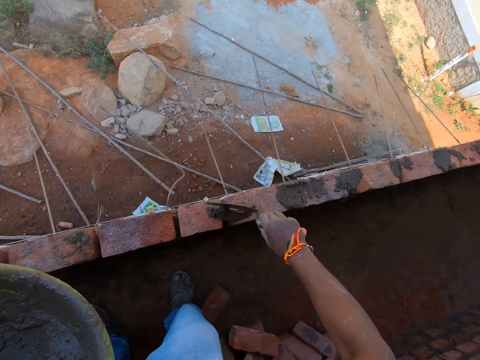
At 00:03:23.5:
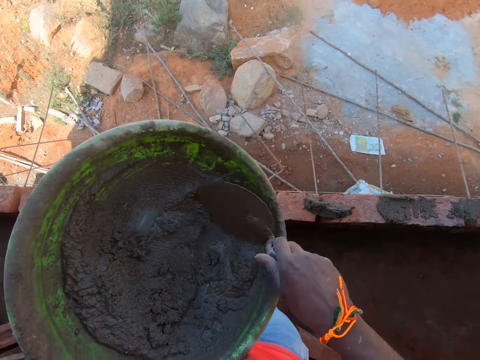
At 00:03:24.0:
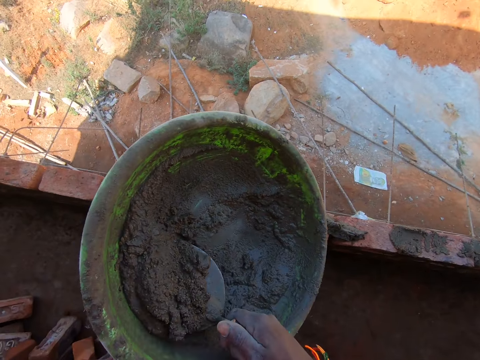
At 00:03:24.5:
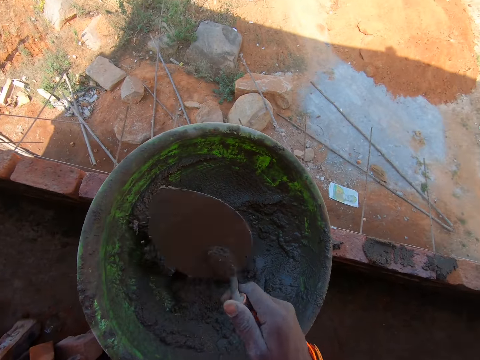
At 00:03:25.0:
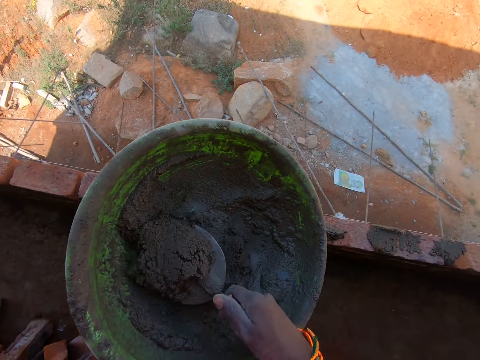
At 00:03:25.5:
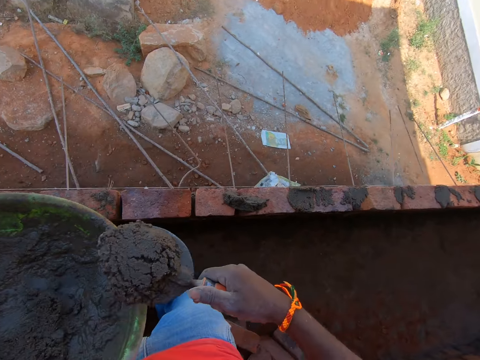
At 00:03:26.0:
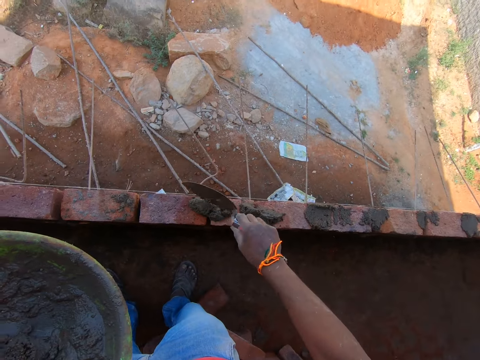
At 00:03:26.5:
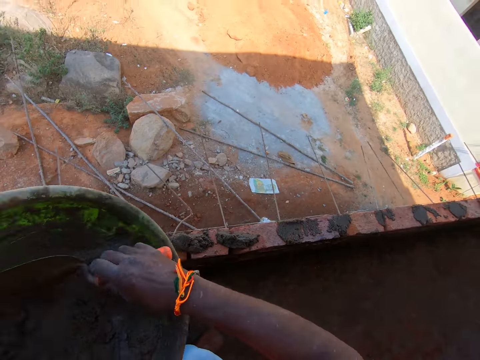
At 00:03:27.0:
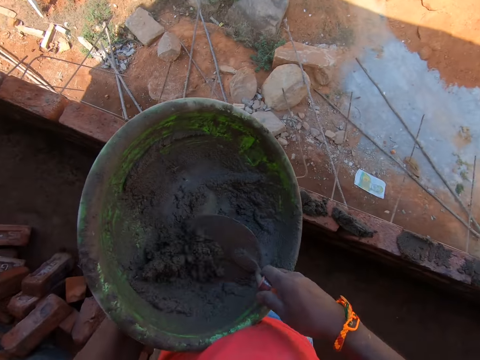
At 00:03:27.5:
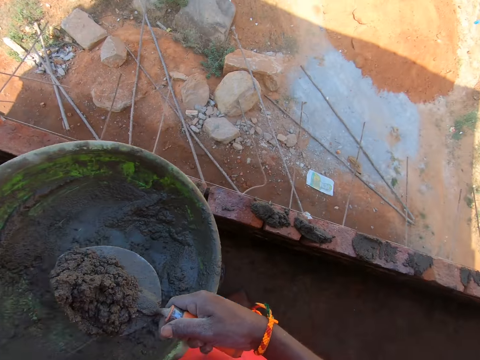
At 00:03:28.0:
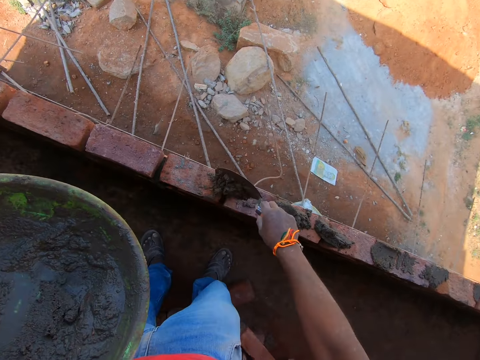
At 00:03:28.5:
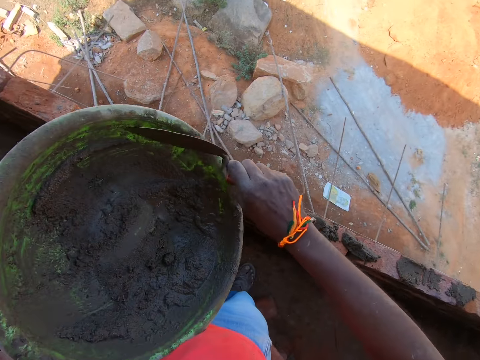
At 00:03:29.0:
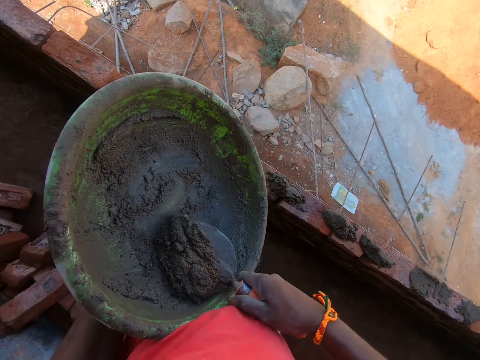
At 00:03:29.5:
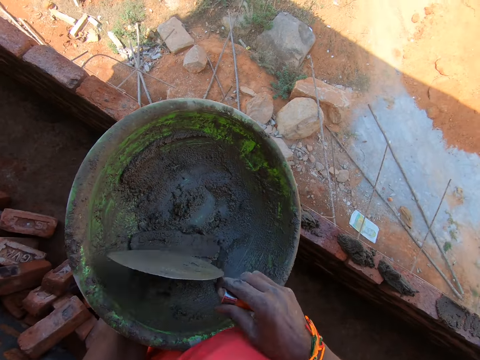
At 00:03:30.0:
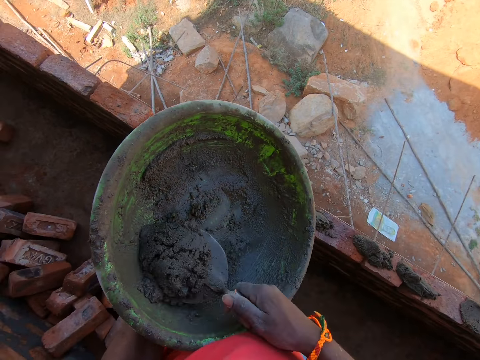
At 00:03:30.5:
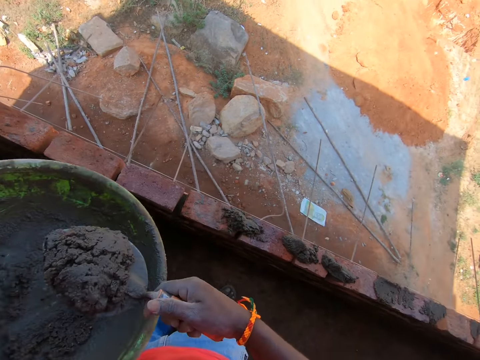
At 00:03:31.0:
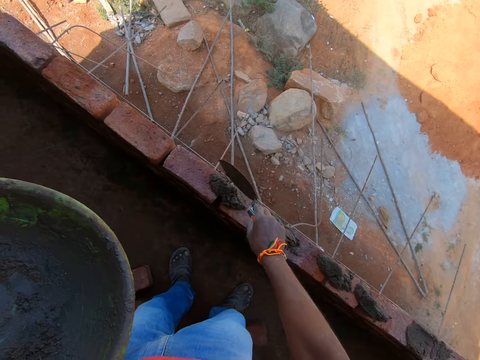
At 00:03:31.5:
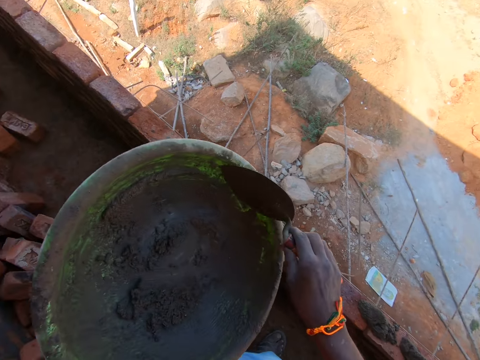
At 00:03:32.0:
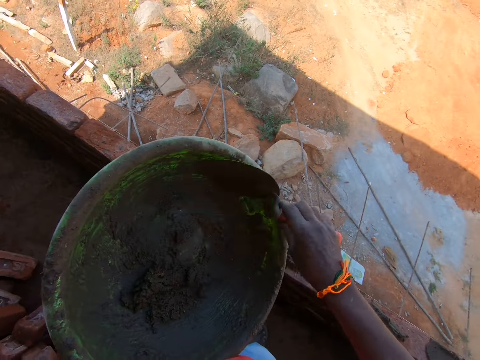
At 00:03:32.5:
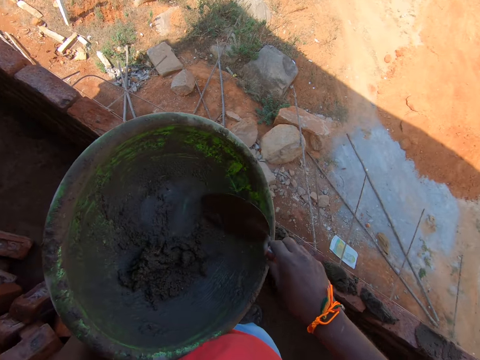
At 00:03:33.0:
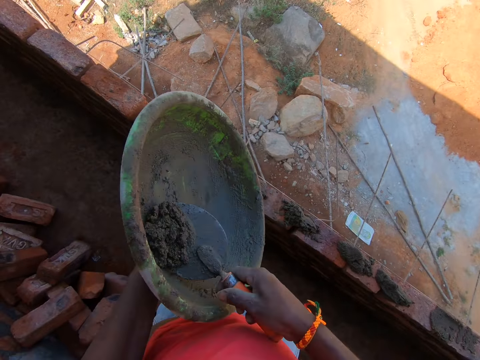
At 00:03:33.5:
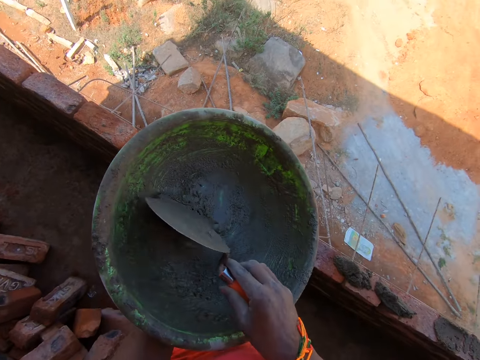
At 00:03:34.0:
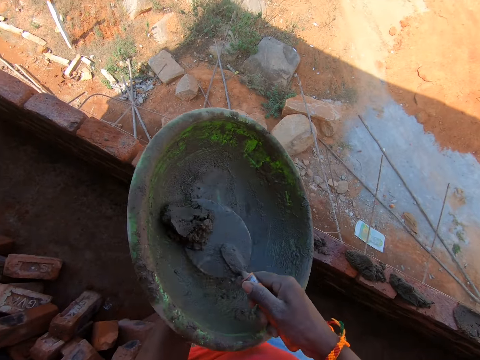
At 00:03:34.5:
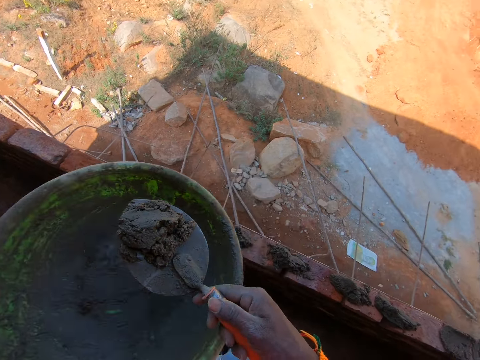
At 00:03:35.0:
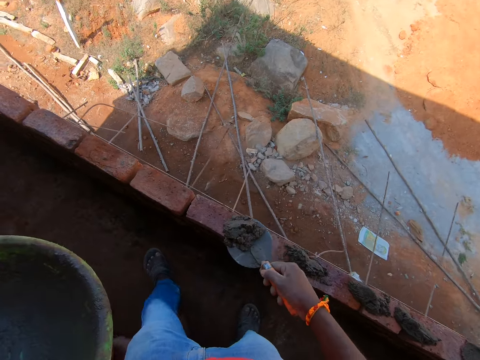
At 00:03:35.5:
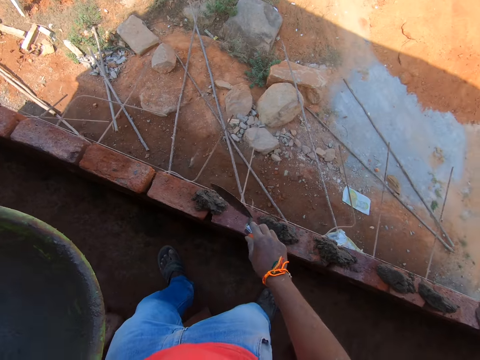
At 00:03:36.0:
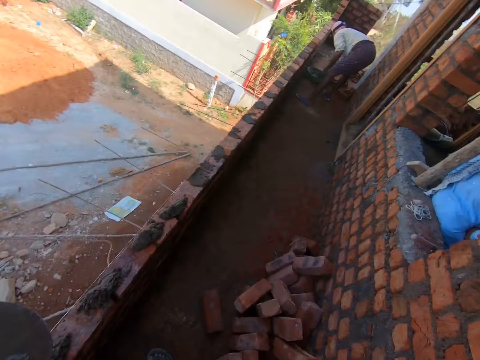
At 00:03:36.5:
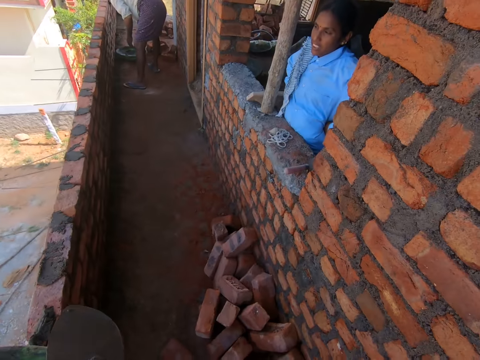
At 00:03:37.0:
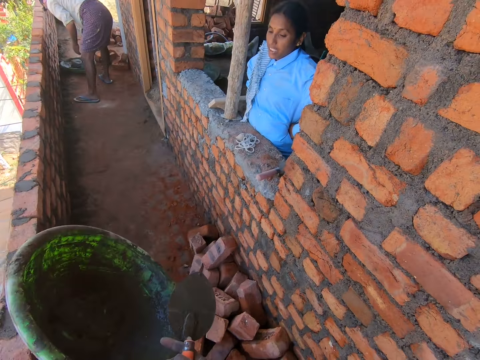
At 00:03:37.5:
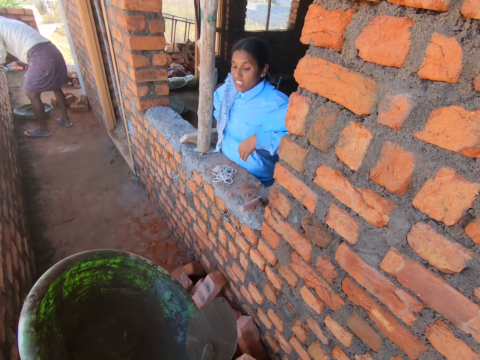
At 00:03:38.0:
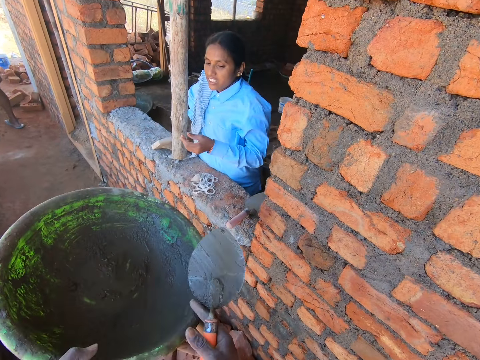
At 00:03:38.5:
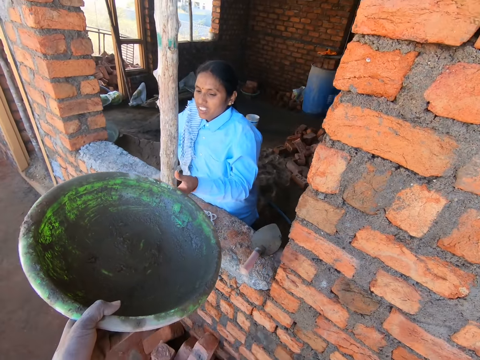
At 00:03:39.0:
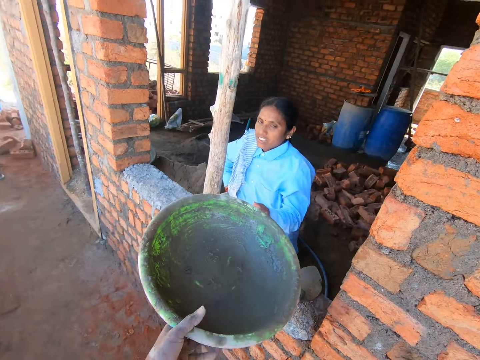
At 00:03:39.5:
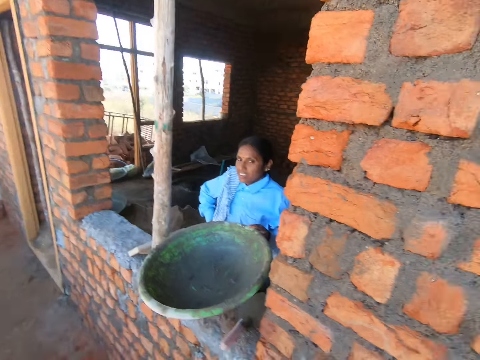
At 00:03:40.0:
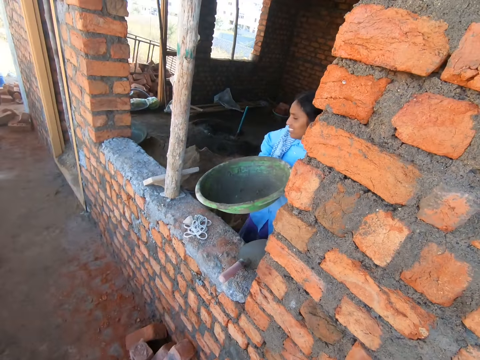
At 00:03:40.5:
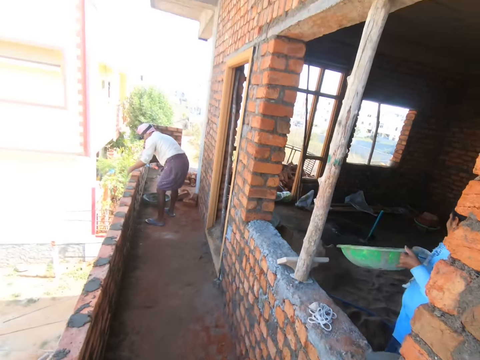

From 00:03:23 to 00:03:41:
The camera wearer puts the cement mixture in the bricks with a trowel. They take cement mixture in the basin with the trowel. They put the cement mixture in the bricks with the trowel. They take cement mixture in the basin with the trowel. They put the cement mixture in the bricks with the trowel. They take cement mixture in the basin with the trowel. They put the cement mixture in the bricks with the trowel. They take cement mixture in the basin with the trowel. They put the cement mixture in the bricks with the trowel. They talk to a person and give the person the basin. The person picks up the cement.

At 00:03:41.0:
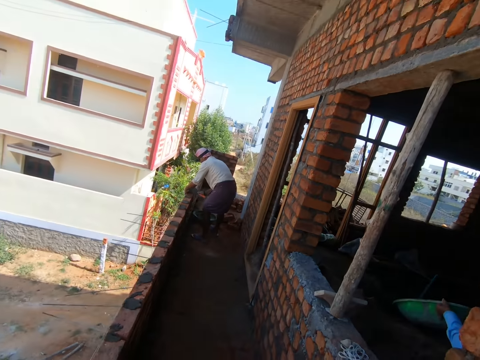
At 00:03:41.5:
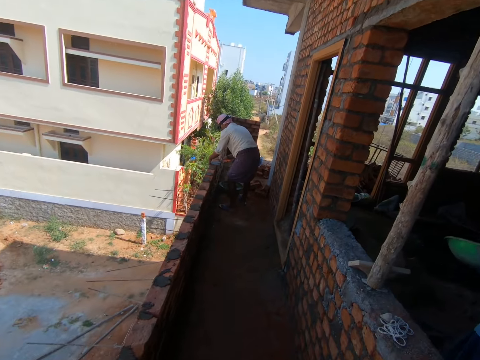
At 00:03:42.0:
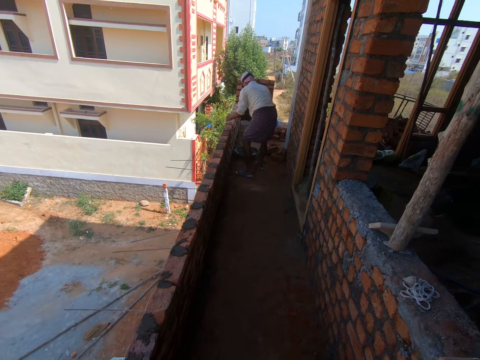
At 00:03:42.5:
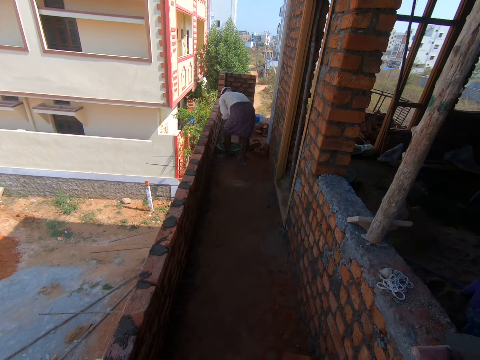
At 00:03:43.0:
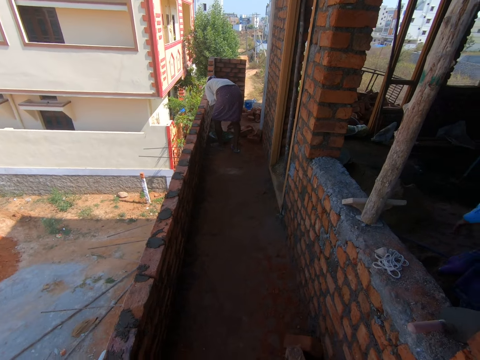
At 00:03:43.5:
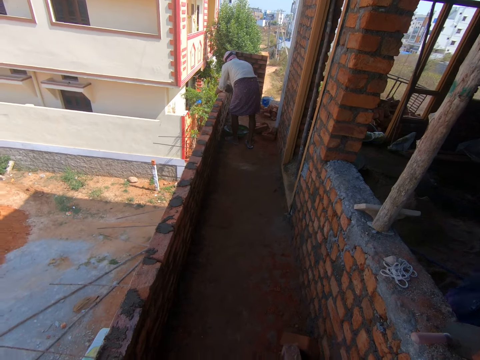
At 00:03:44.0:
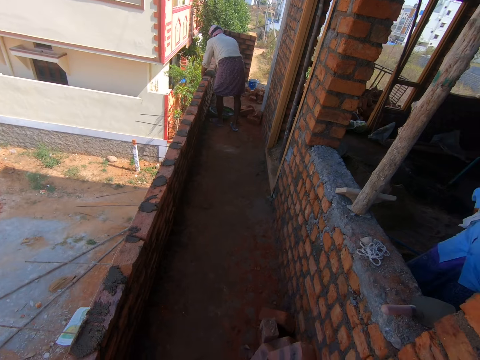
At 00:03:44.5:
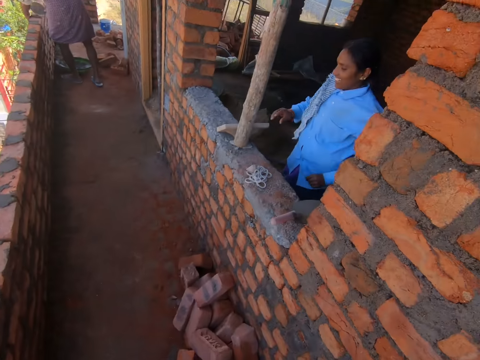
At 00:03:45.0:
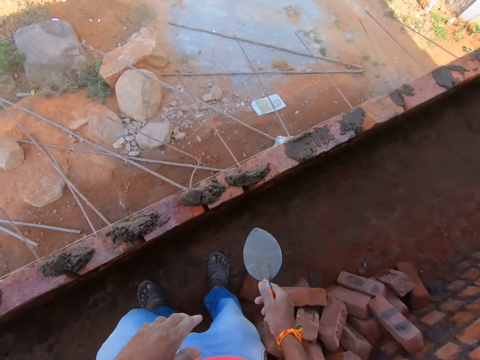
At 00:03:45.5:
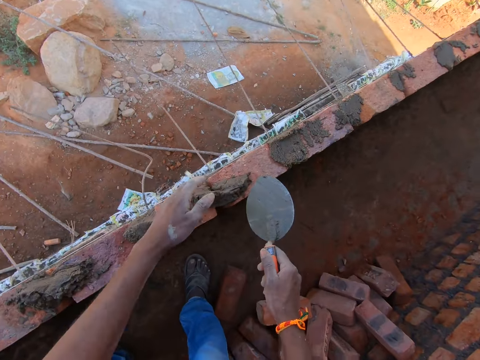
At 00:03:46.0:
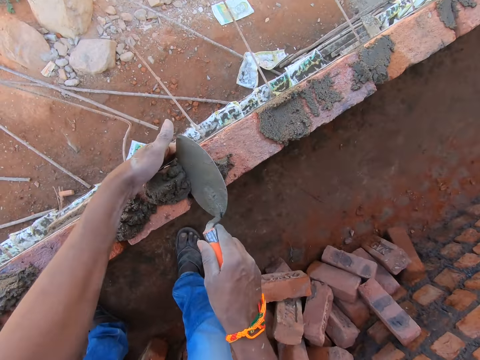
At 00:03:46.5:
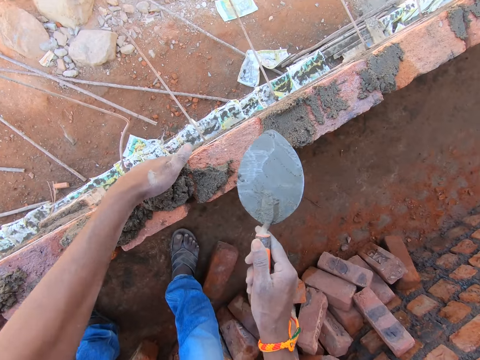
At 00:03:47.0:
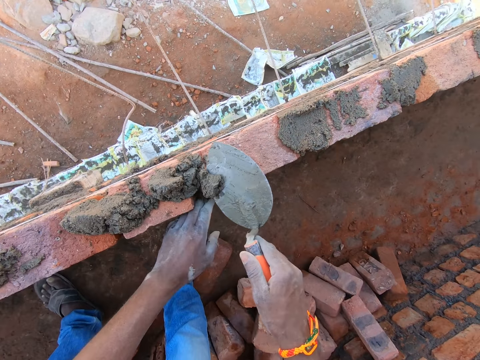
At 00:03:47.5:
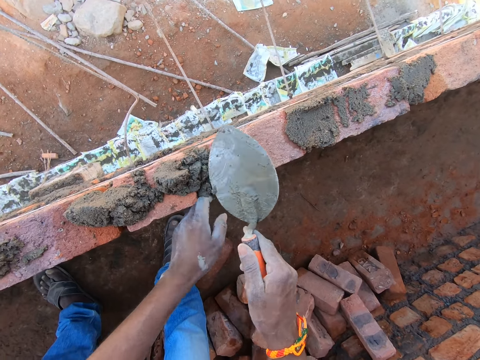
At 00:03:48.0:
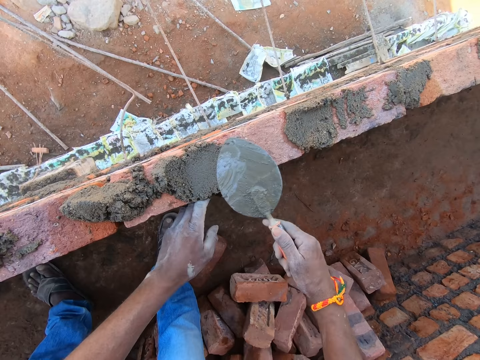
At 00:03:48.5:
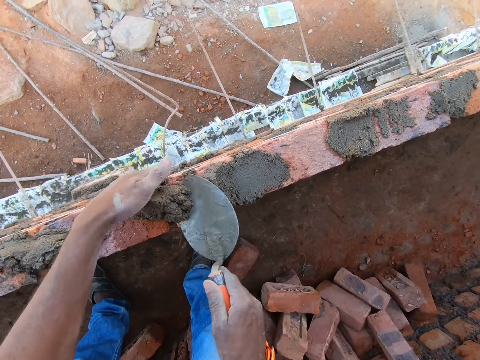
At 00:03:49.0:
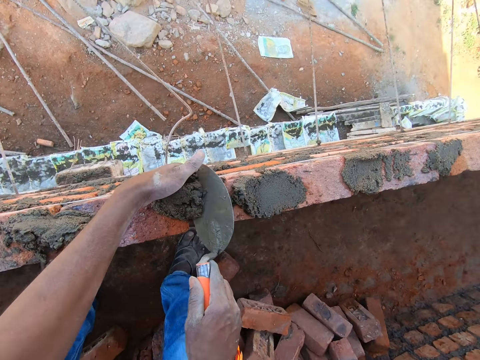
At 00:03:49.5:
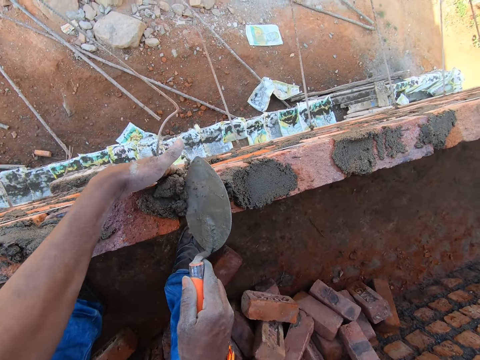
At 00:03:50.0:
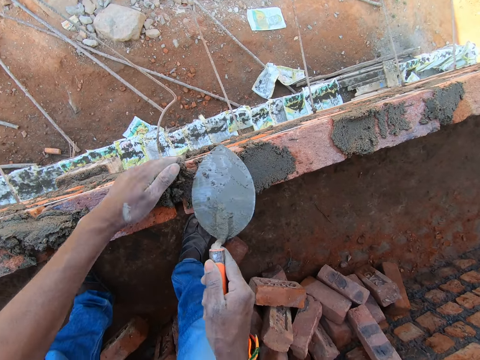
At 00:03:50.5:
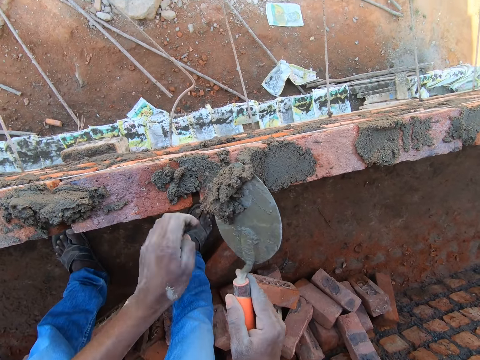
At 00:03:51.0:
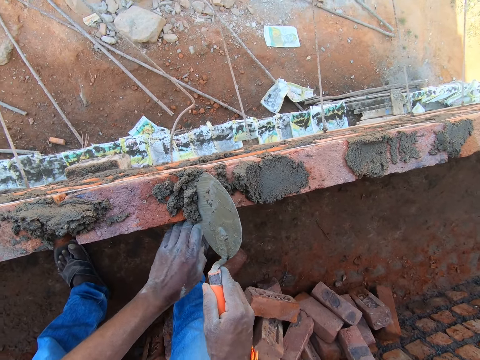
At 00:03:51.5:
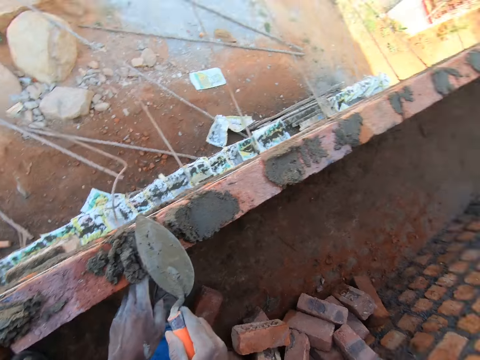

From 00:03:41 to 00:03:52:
The camera wearer looks around. A person puts the cement mixture on the bricks. The camera wearer plasters the cement mixture on the bricks.
